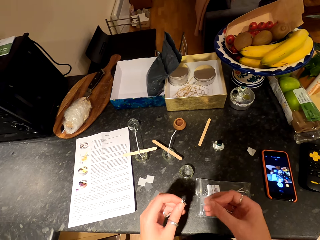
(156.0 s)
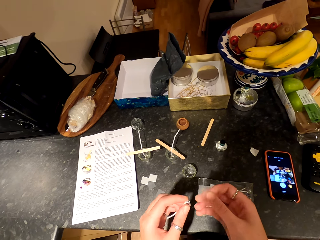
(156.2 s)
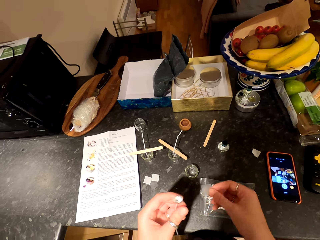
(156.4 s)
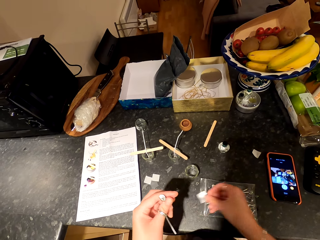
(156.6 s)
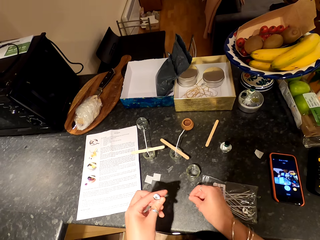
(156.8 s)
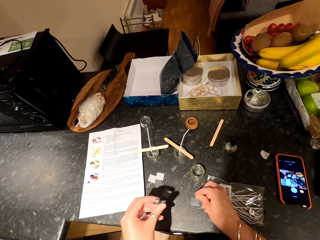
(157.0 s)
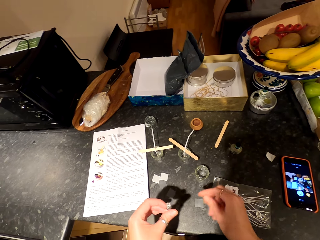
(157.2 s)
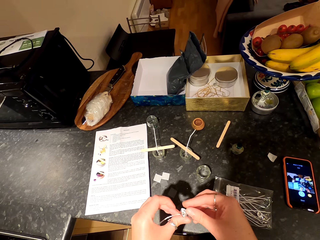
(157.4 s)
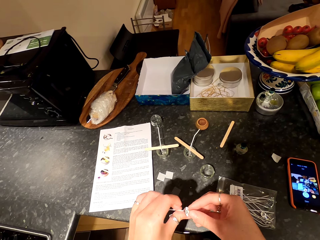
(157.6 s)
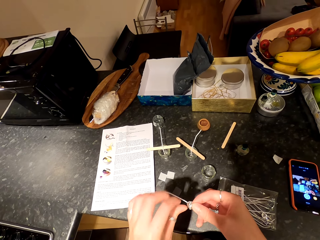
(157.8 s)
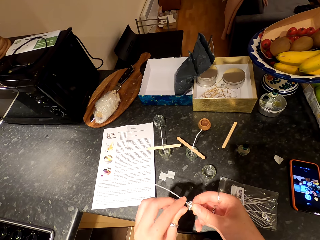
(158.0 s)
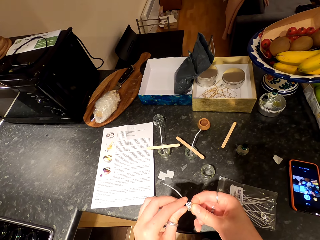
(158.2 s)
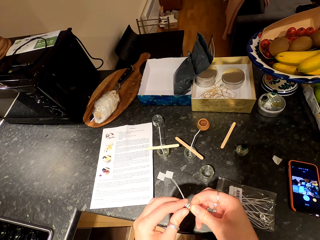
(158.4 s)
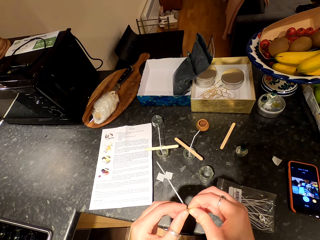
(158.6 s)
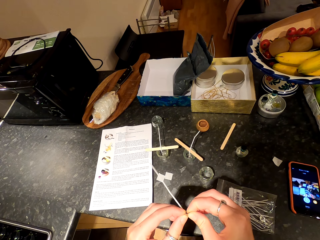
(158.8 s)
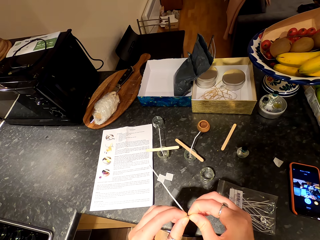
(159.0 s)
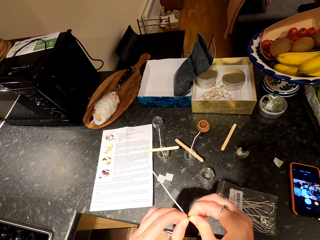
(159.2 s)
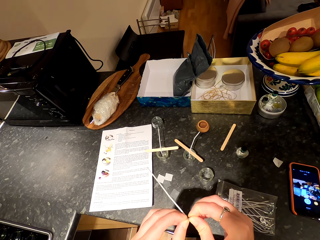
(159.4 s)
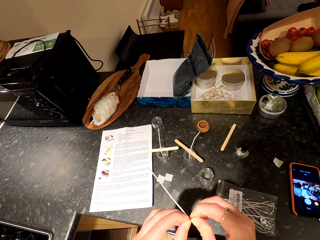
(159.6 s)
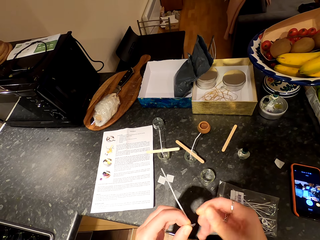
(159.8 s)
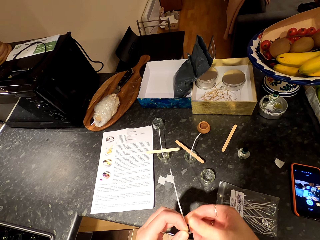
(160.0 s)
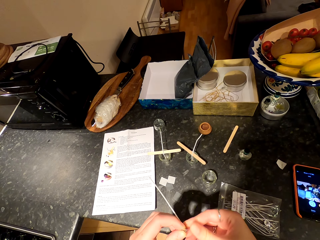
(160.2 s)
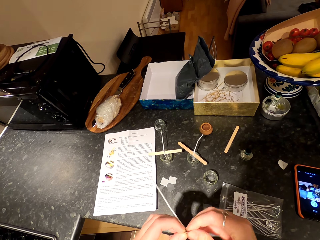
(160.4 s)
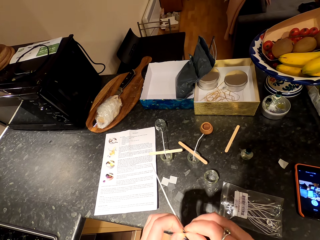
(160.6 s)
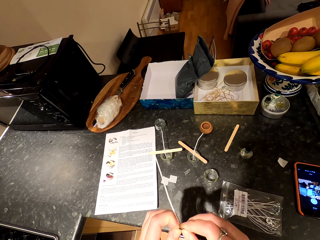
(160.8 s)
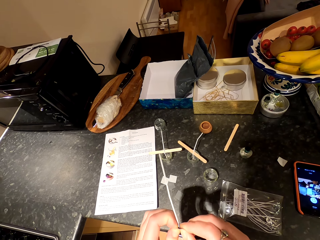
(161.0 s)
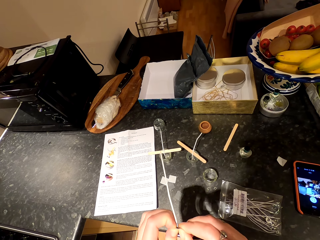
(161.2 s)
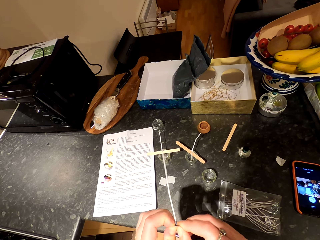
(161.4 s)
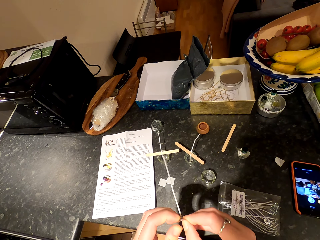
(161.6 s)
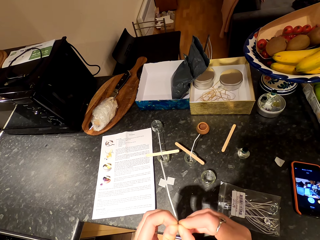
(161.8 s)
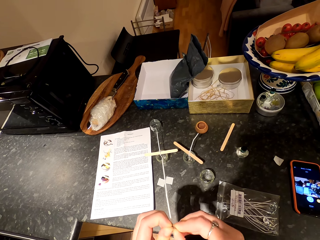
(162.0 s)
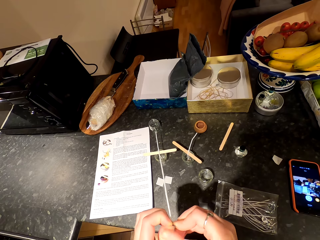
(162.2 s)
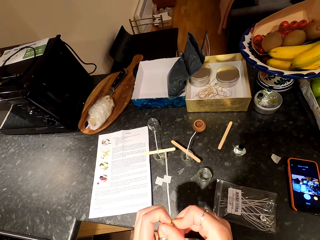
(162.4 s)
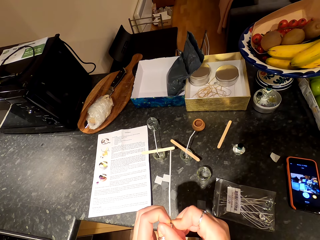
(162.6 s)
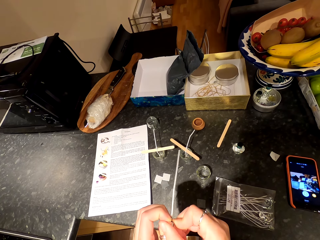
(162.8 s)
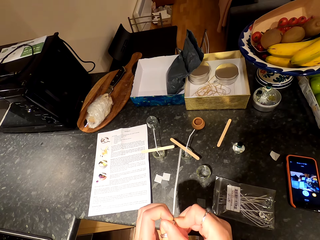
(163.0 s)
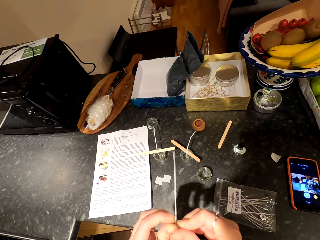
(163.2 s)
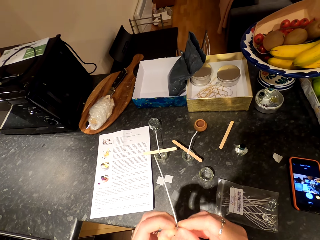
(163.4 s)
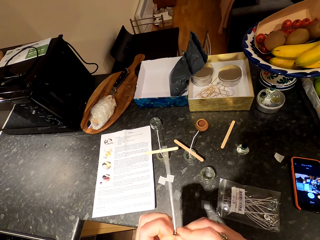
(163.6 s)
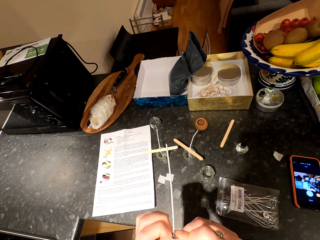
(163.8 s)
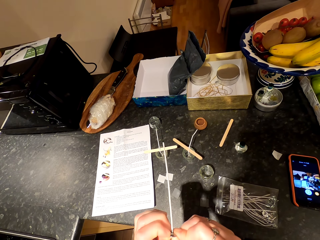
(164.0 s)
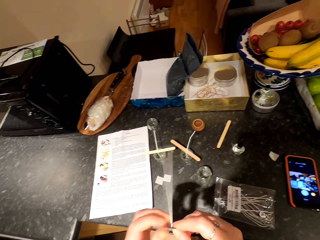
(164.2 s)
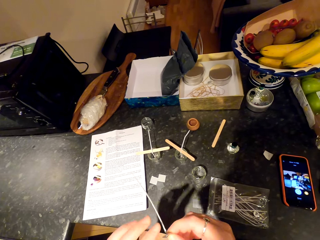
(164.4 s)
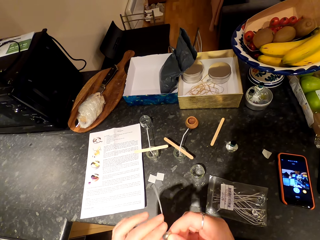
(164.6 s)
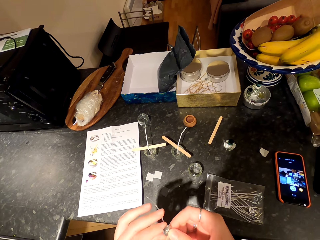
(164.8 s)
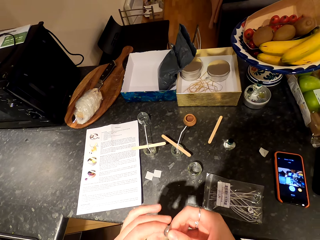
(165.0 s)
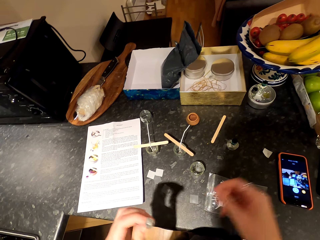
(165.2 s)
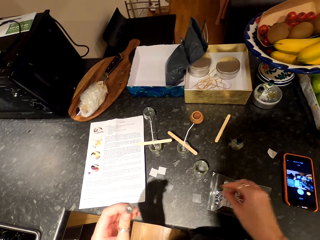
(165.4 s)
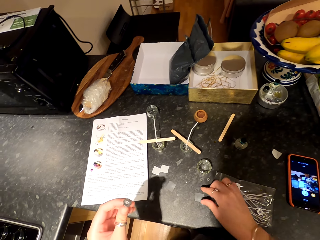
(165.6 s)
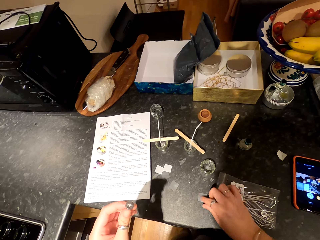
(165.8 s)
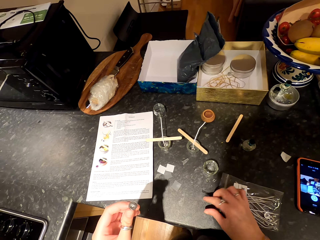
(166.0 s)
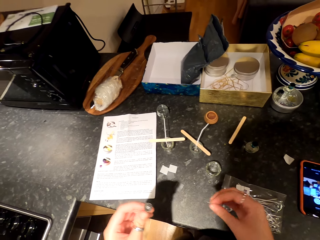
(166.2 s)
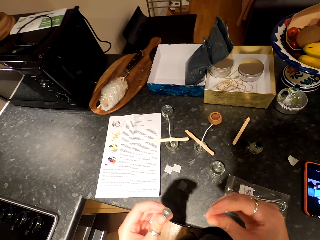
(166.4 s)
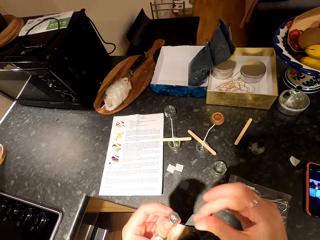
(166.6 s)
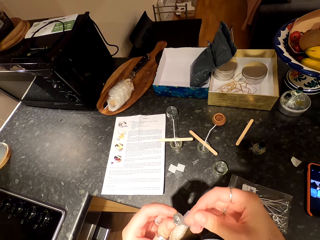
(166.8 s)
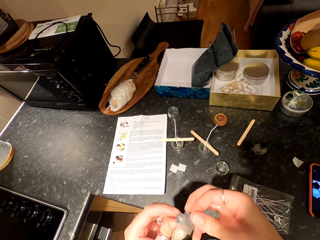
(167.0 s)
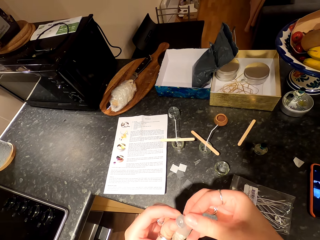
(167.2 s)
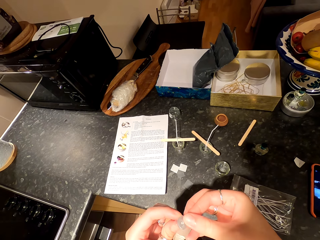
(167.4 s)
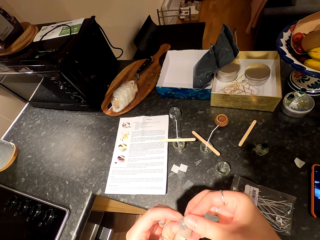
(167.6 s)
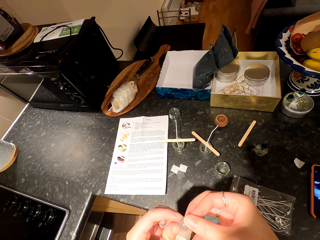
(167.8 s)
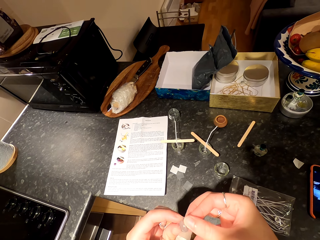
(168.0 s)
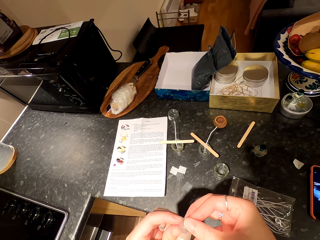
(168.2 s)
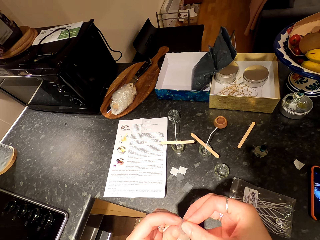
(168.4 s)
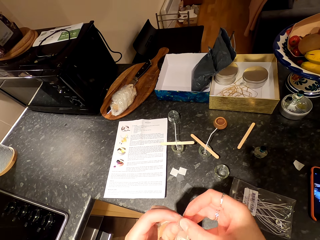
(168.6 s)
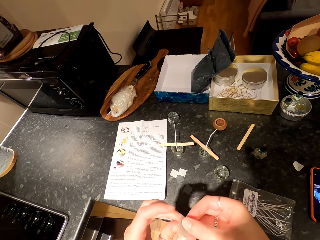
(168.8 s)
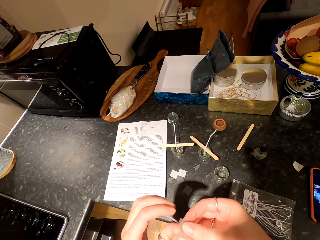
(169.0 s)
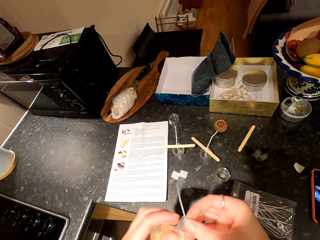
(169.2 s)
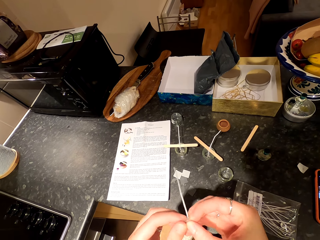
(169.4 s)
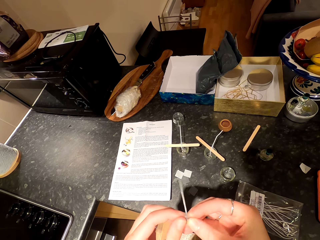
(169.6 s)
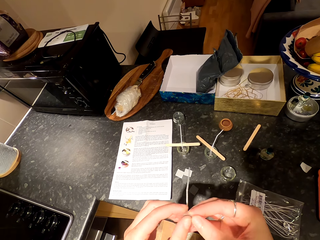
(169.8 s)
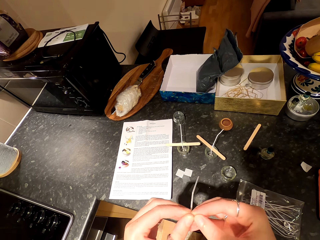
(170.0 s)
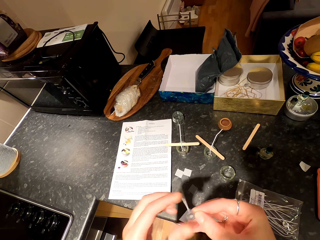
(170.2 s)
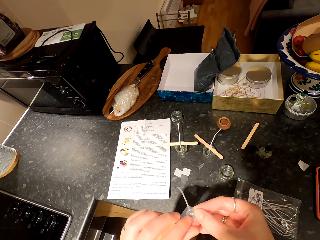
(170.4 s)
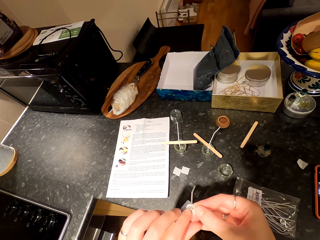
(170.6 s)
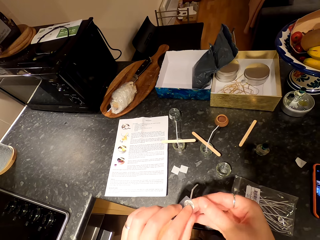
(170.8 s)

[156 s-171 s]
The camera wearer places the sticker on the counter. They straighten the candle wick with their hands. They pick the sticker from the counter. They stick the sticker on the candle wick.

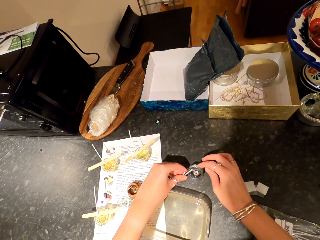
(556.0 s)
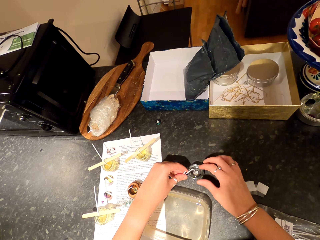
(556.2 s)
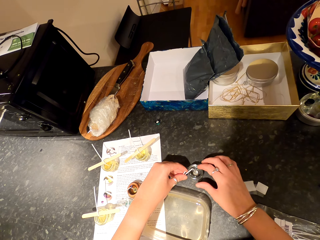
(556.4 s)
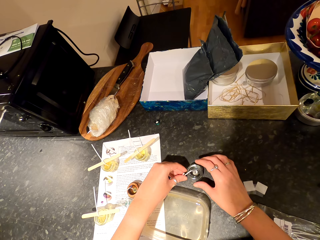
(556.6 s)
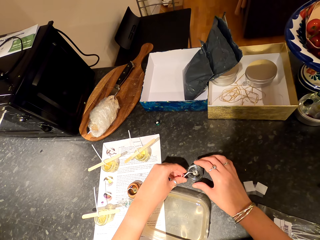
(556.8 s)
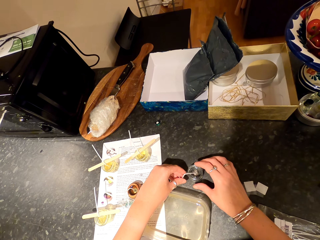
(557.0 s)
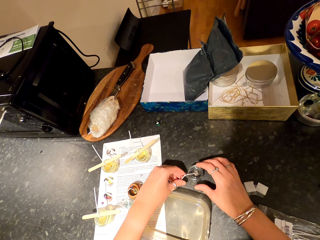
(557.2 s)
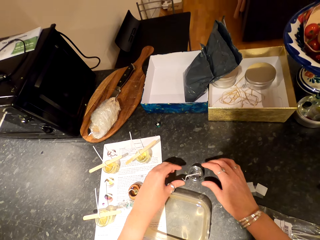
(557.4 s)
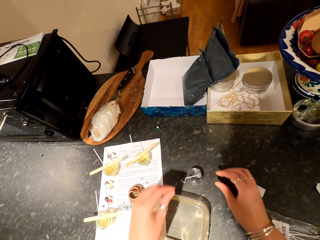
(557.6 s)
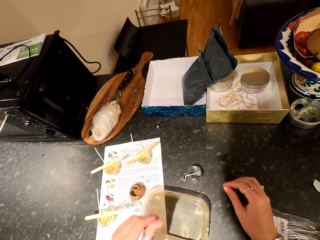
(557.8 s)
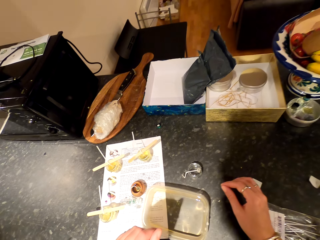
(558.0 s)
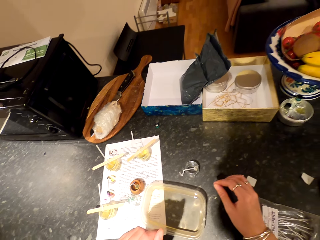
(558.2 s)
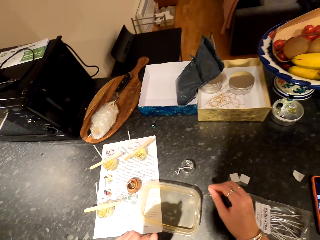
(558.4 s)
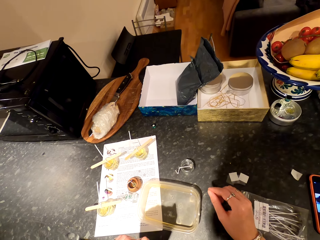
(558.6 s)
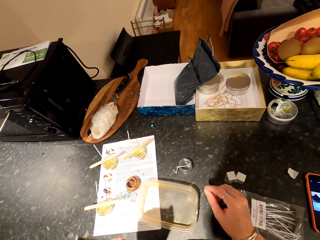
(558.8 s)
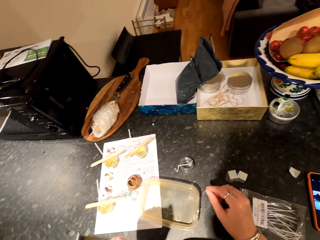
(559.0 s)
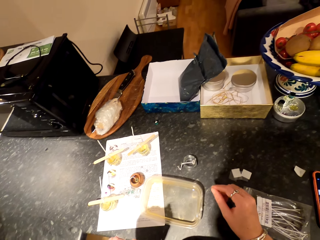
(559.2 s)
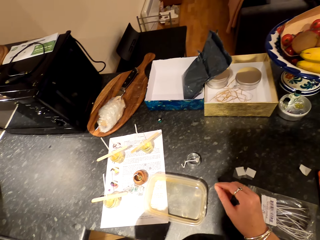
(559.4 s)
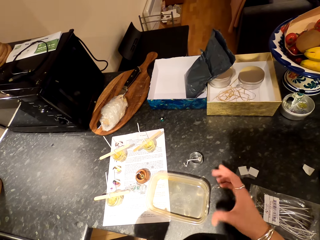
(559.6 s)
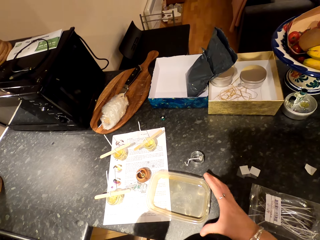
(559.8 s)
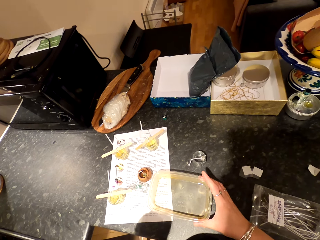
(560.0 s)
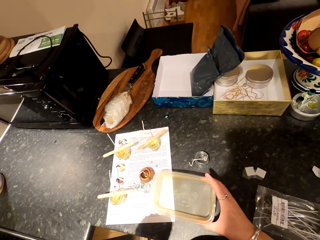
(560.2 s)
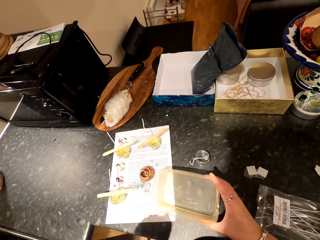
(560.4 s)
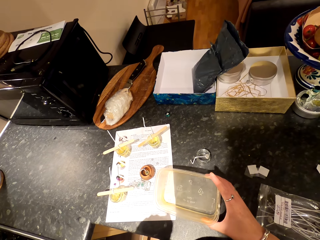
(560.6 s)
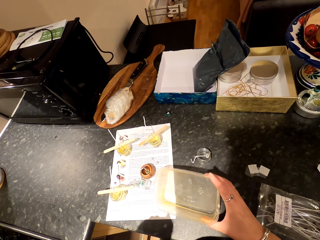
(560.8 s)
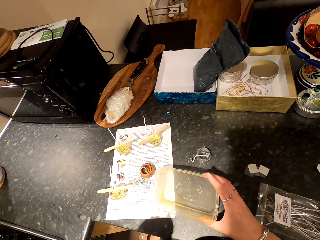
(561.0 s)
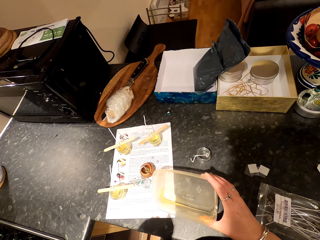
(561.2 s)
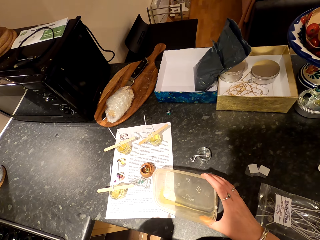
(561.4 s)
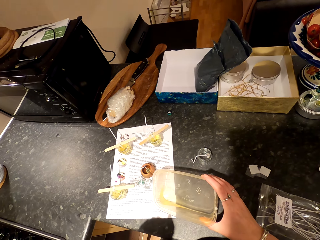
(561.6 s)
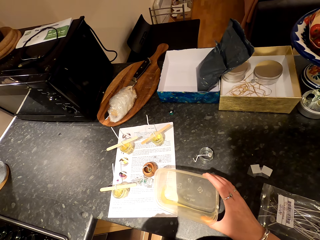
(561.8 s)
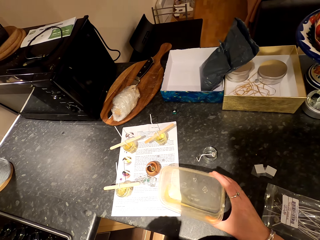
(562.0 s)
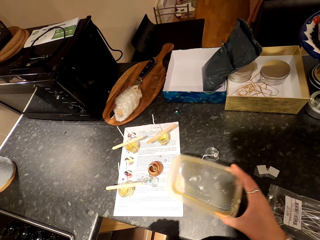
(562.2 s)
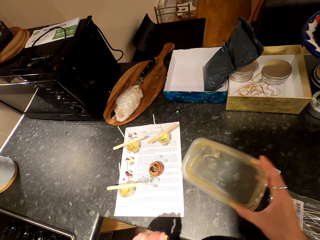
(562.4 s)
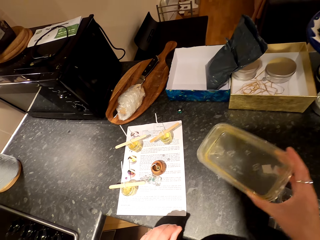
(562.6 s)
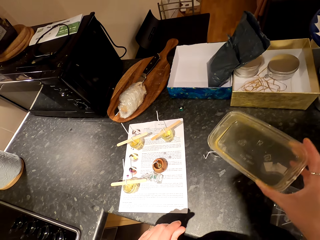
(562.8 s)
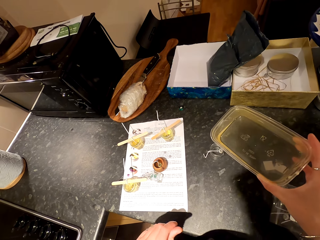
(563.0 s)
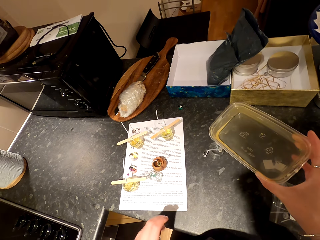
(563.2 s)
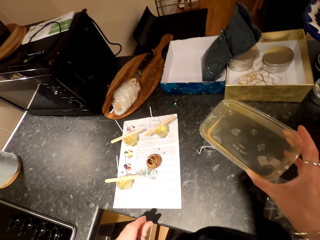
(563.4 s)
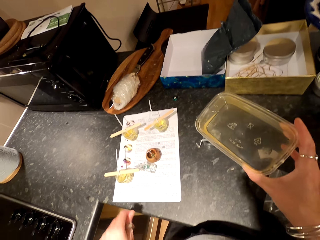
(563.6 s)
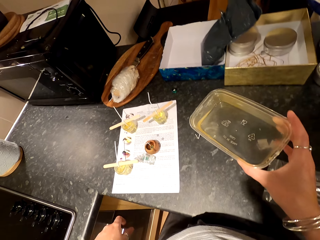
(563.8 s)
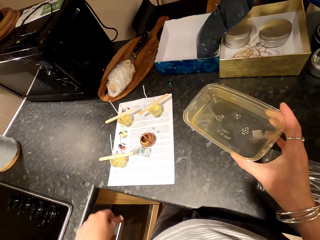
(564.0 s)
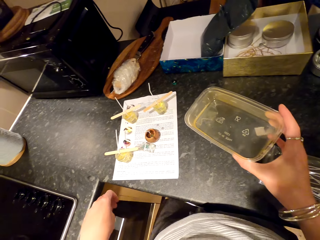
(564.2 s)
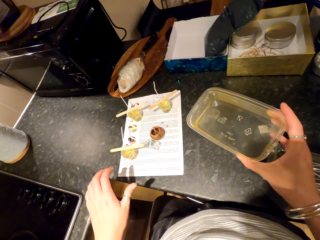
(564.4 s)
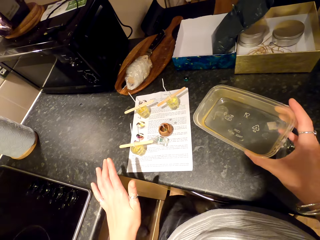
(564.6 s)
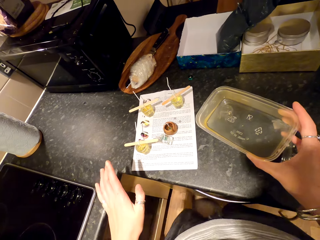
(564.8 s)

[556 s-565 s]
The camera wearer tilts the container. They pick the container.
